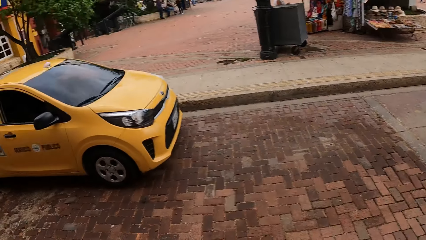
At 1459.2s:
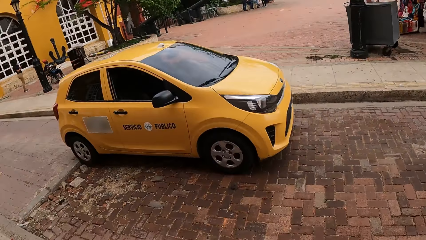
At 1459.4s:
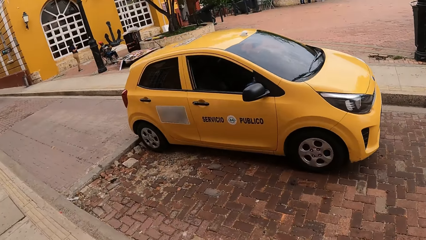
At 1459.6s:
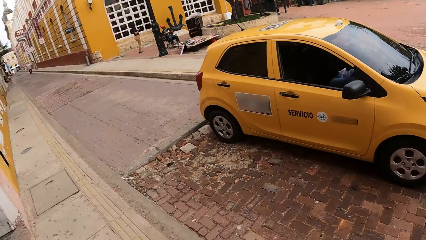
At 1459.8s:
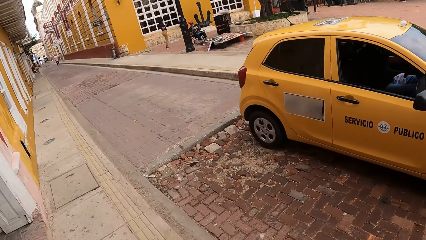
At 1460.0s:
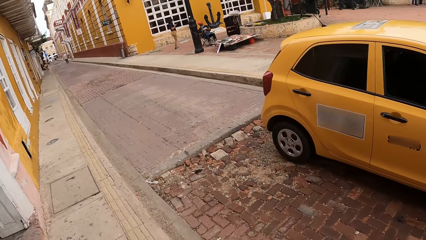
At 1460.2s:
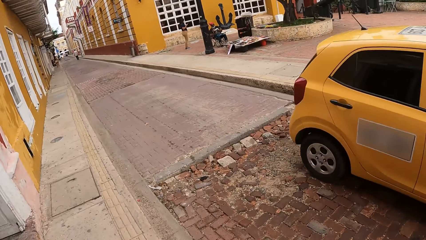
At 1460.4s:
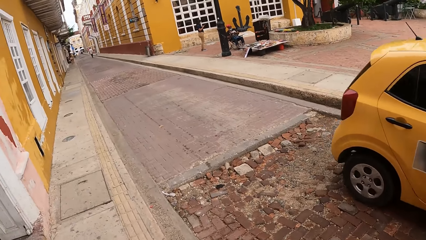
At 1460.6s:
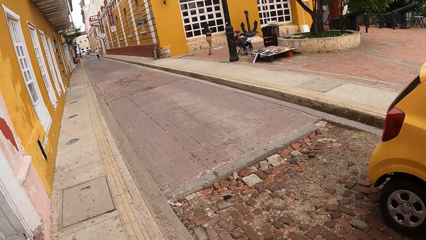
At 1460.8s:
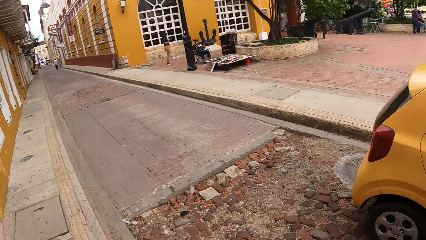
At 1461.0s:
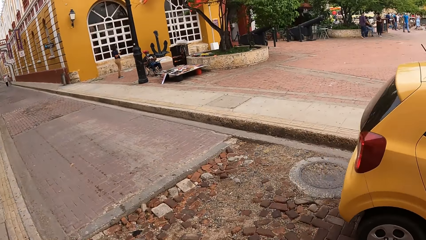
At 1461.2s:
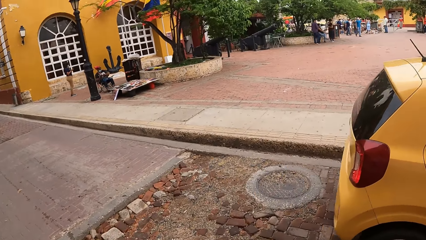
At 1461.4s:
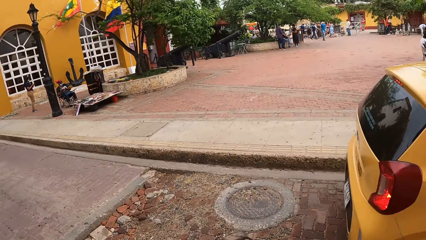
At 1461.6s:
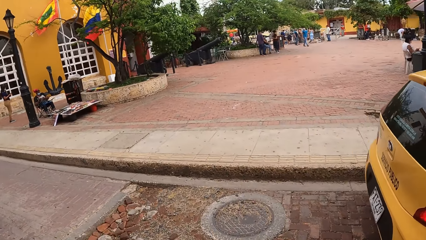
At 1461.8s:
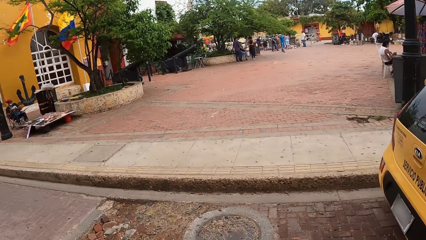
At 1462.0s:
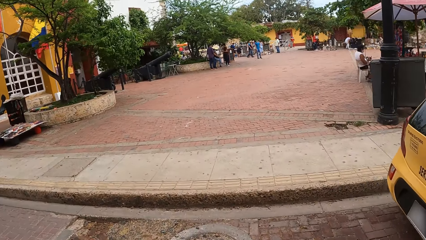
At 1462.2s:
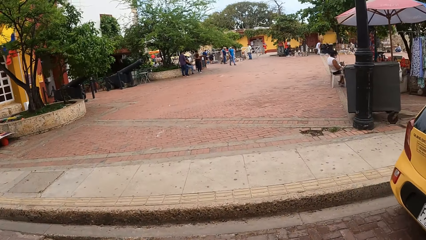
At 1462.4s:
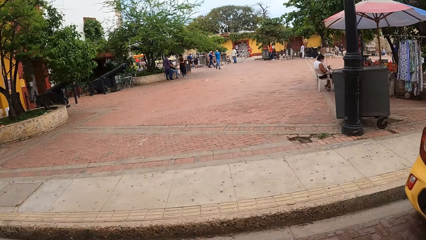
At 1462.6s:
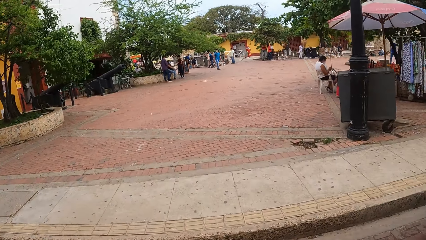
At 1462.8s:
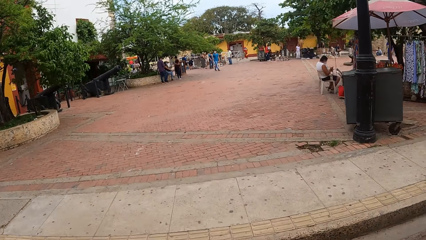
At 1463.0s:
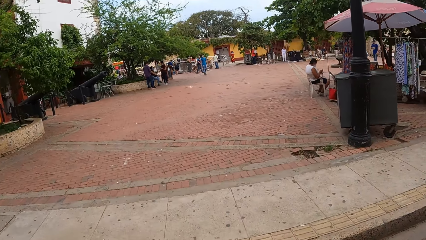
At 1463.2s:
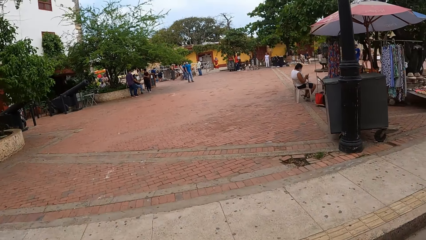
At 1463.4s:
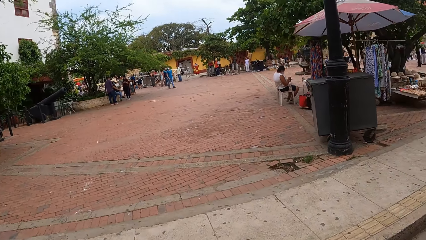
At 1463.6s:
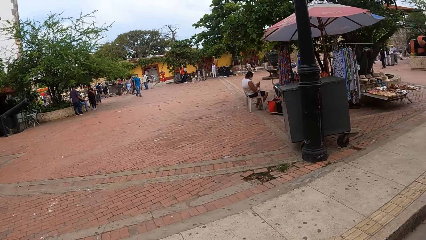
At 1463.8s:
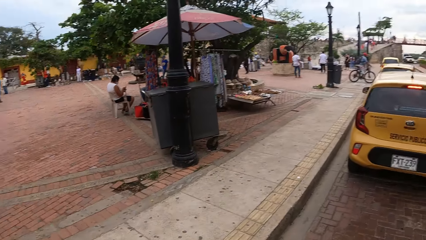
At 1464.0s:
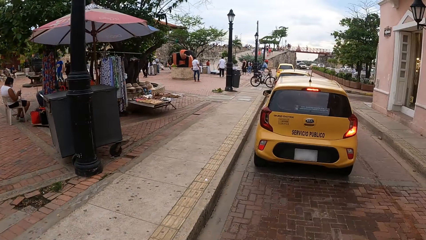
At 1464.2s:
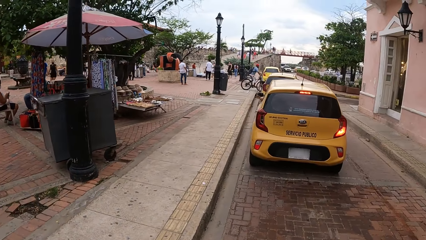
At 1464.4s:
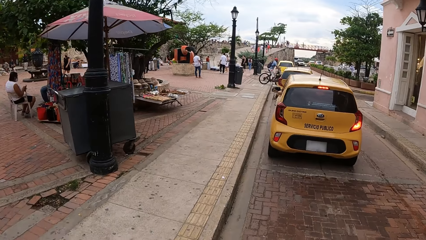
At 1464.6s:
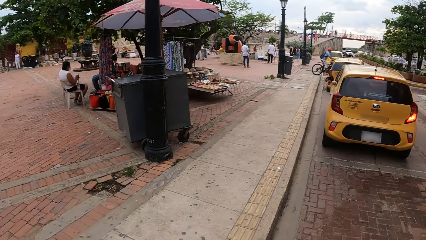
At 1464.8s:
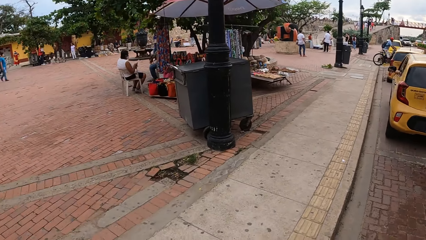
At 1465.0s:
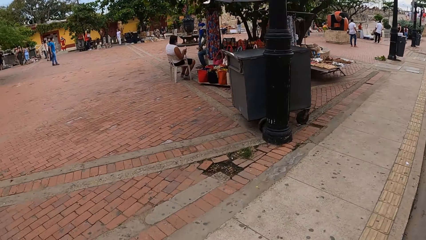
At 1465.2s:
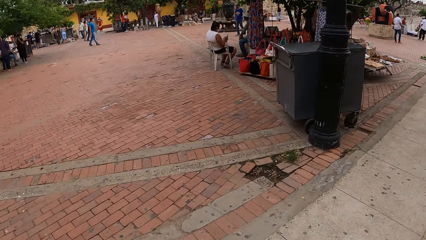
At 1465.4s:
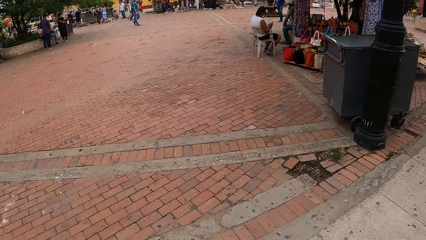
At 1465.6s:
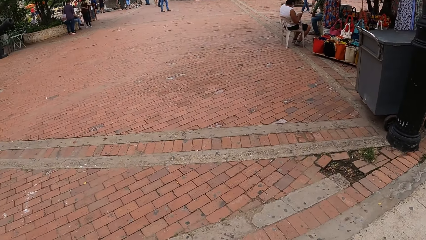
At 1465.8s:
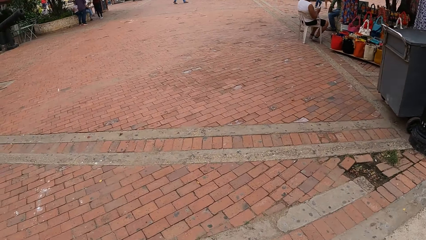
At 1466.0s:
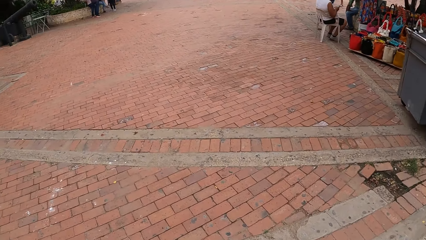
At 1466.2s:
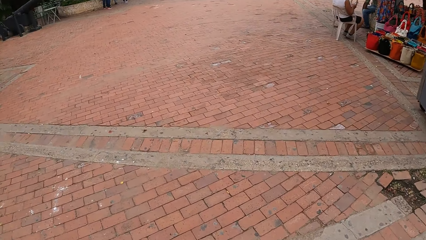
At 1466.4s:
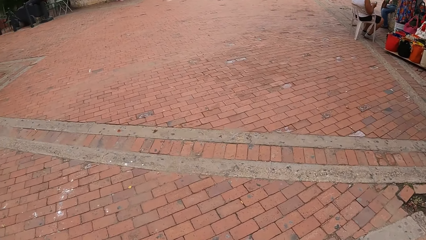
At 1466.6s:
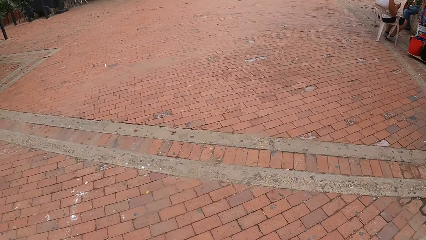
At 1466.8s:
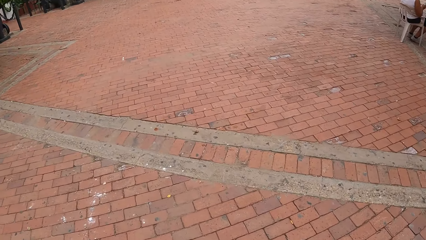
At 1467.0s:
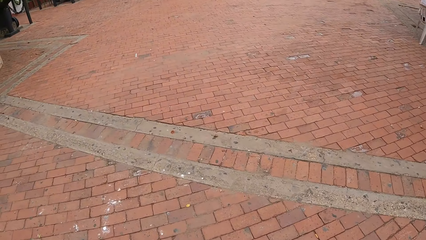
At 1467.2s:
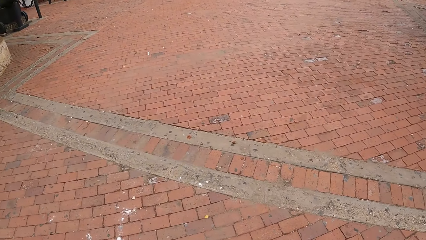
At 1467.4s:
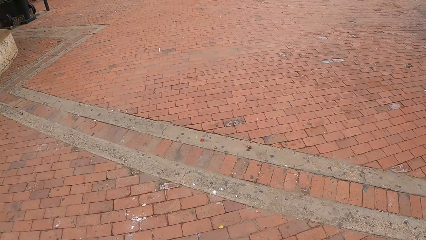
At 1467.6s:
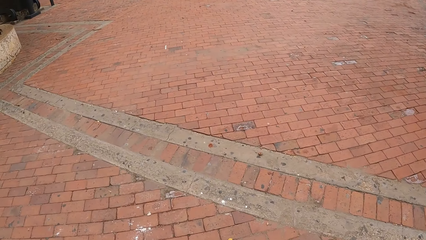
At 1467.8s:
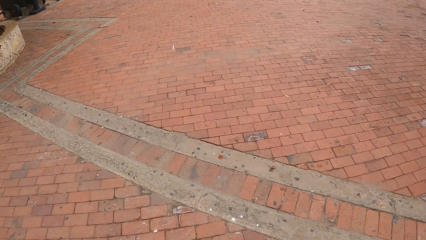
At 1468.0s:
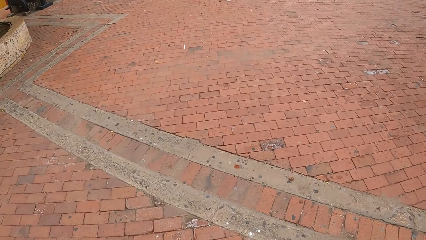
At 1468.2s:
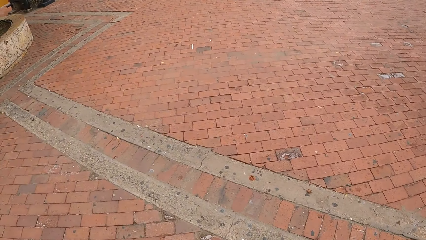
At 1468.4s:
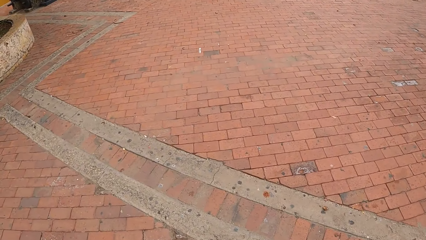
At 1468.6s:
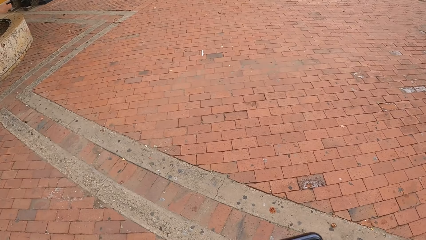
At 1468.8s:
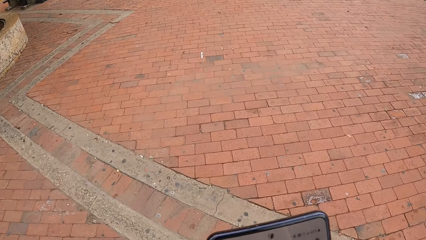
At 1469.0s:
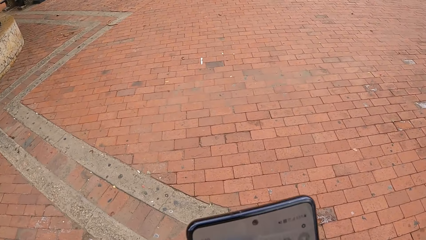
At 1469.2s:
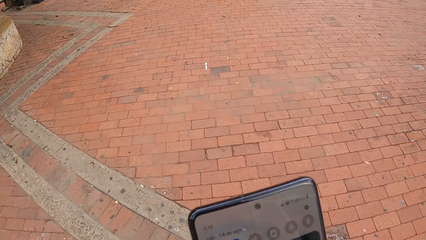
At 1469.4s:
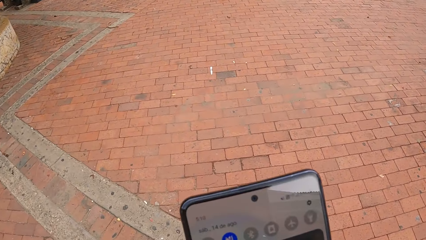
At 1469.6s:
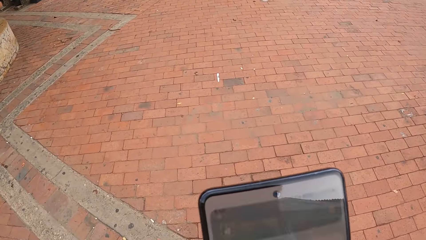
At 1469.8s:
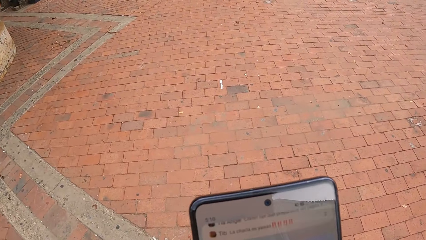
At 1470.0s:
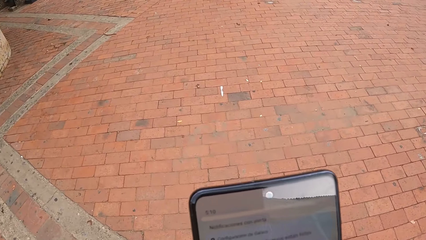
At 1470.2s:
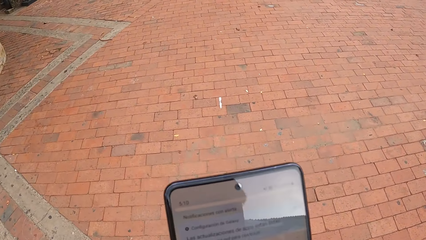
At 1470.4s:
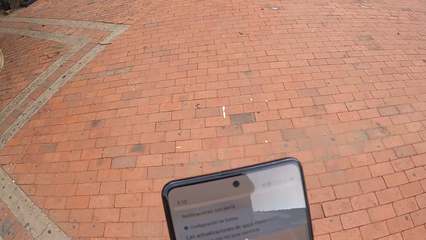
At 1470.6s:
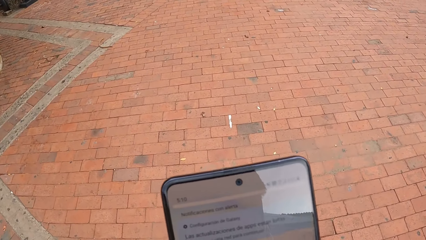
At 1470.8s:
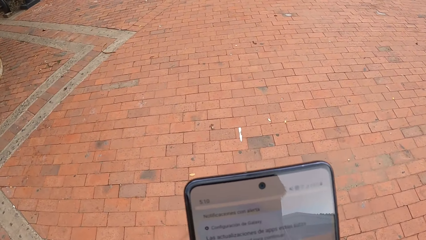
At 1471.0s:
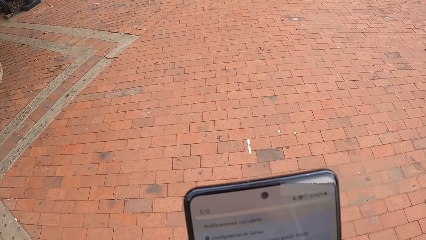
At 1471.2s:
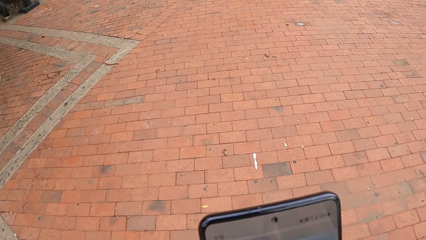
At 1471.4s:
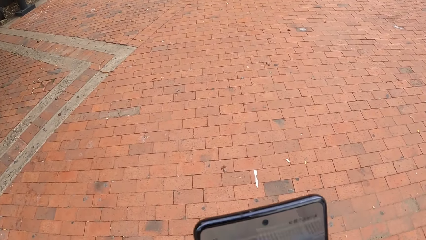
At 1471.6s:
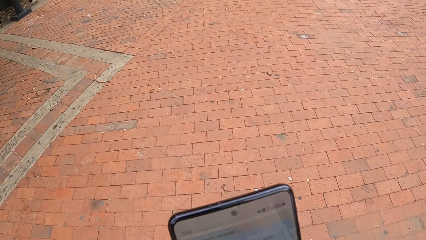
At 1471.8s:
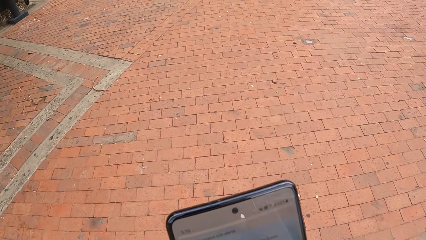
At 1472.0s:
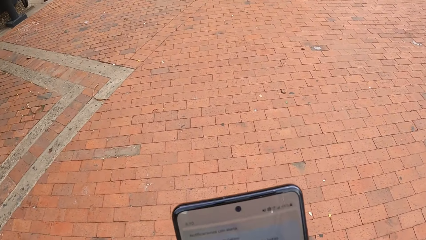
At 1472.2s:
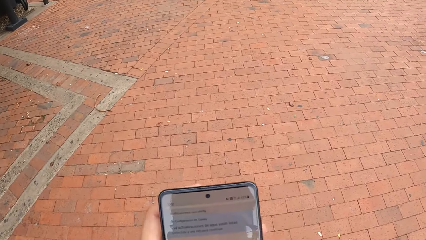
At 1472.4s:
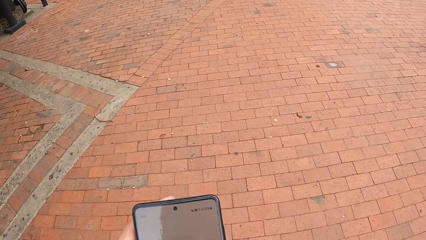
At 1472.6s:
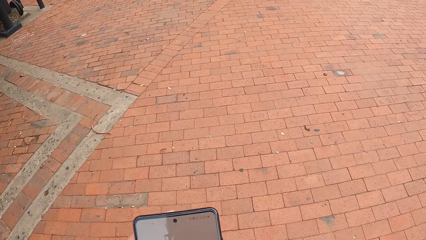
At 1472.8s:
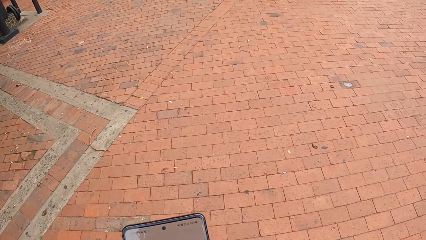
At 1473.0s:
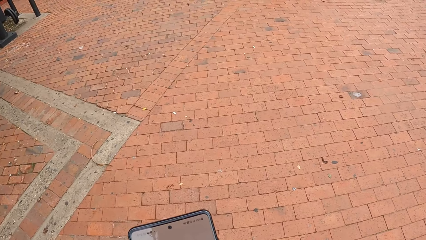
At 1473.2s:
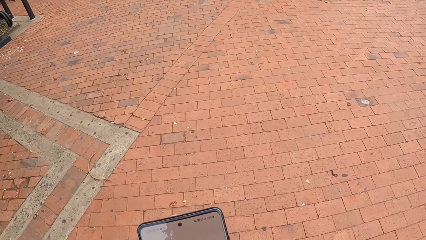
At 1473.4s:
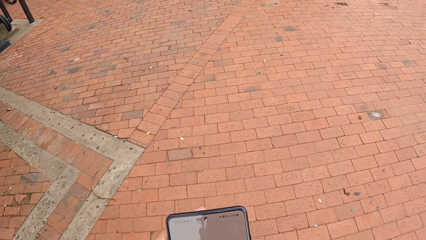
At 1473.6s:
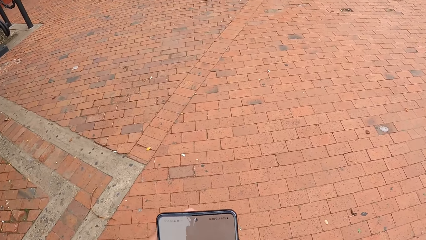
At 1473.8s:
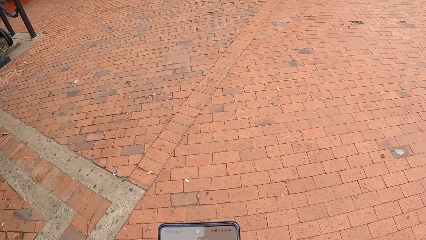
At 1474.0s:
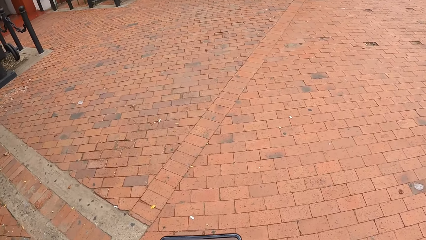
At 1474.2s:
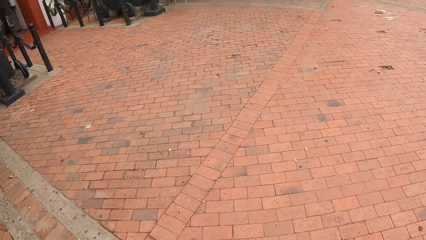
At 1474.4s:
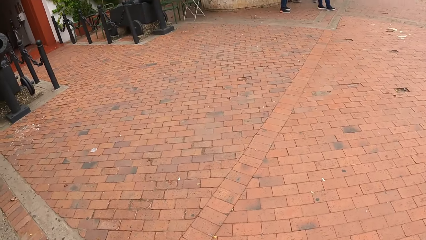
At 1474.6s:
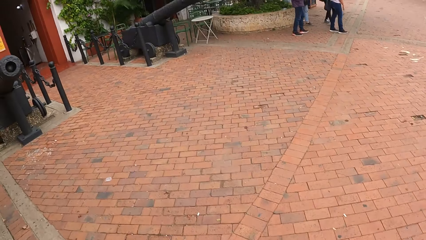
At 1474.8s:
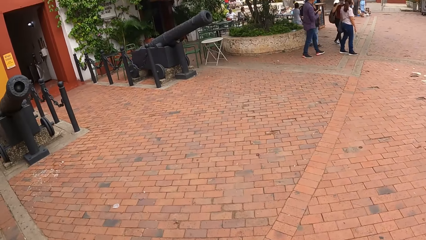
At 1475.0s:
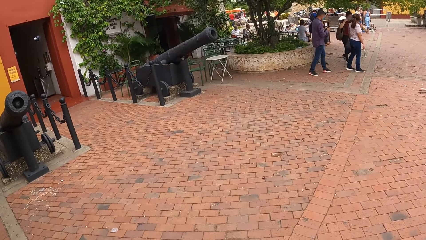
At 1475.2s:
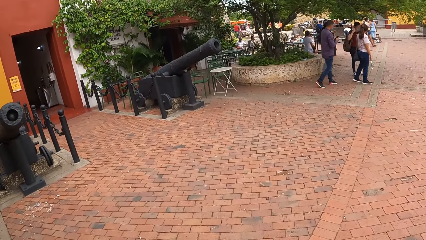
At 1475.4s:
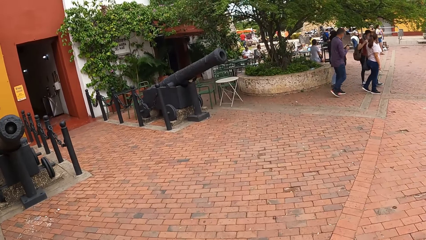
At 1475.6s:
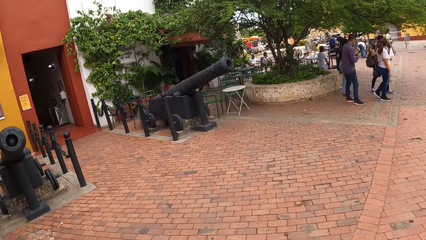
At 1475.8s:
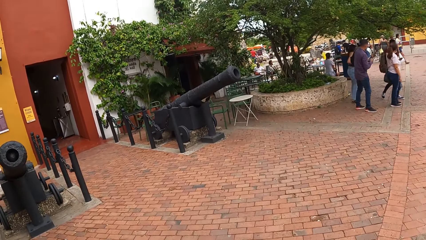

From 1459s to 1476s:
The camera wearer operates the phone.
